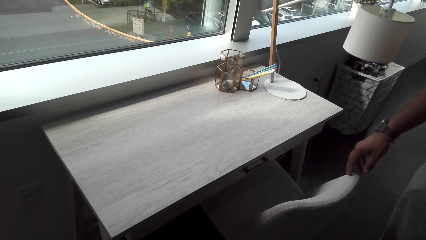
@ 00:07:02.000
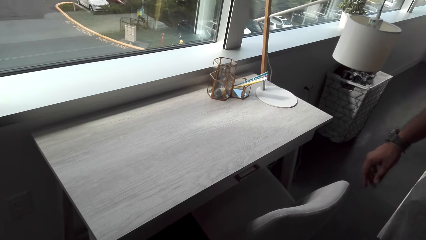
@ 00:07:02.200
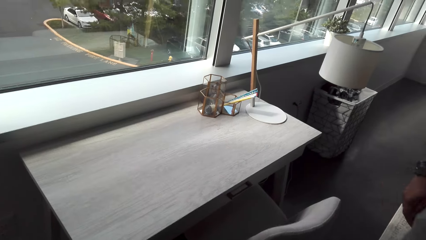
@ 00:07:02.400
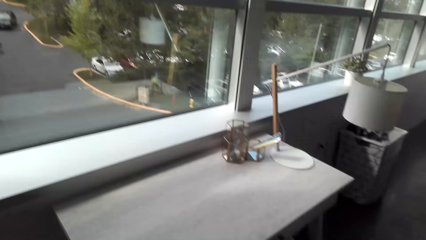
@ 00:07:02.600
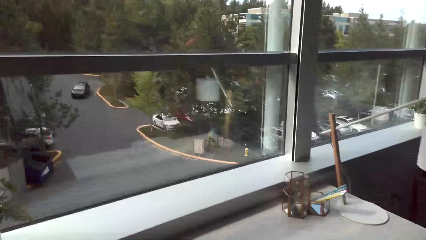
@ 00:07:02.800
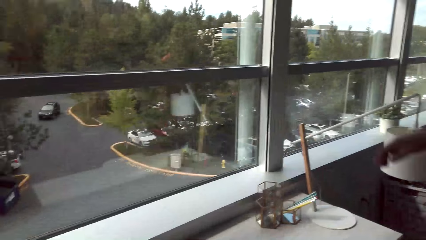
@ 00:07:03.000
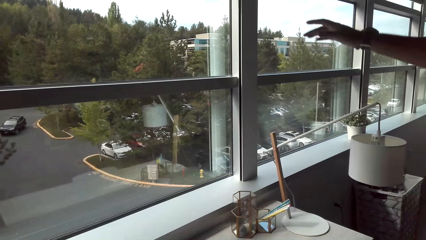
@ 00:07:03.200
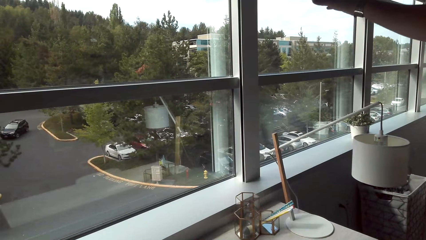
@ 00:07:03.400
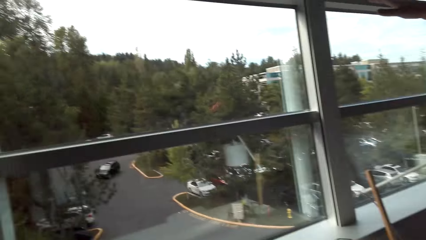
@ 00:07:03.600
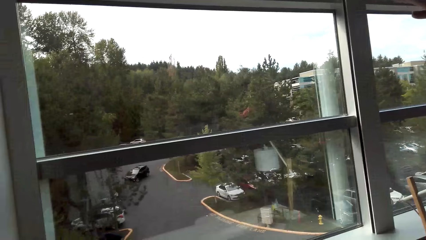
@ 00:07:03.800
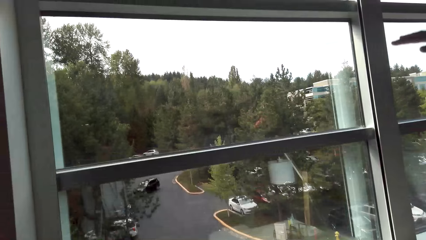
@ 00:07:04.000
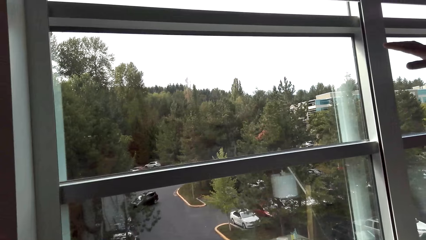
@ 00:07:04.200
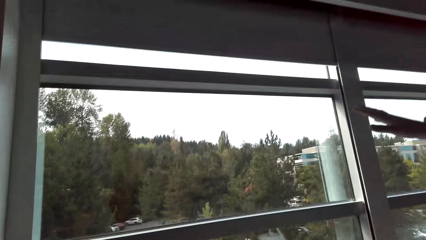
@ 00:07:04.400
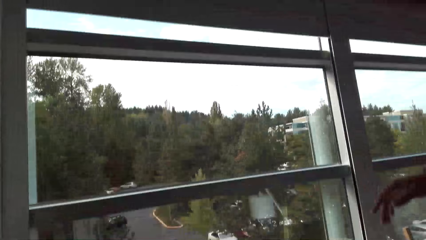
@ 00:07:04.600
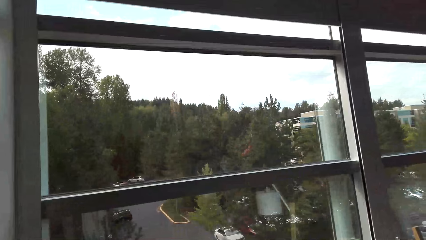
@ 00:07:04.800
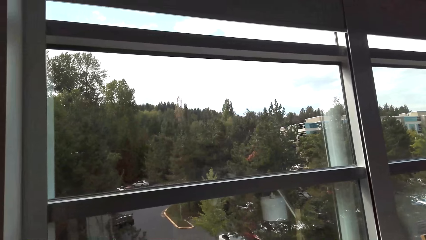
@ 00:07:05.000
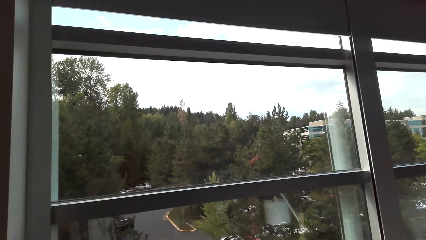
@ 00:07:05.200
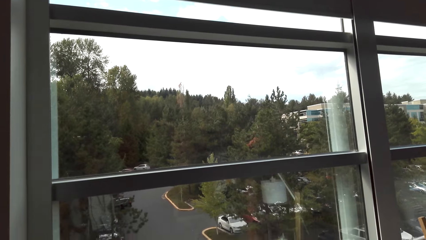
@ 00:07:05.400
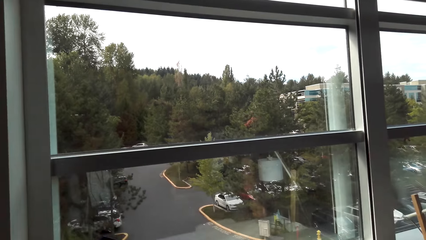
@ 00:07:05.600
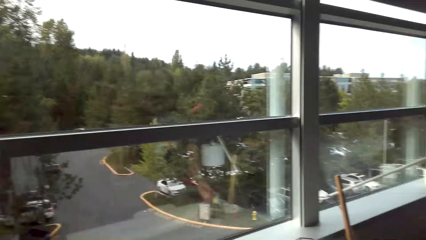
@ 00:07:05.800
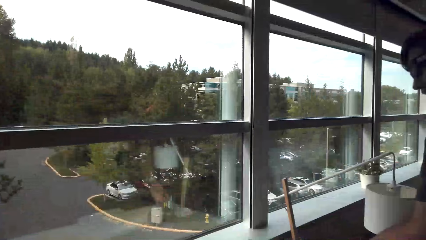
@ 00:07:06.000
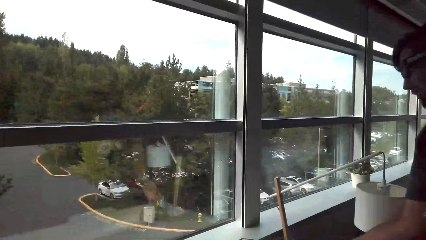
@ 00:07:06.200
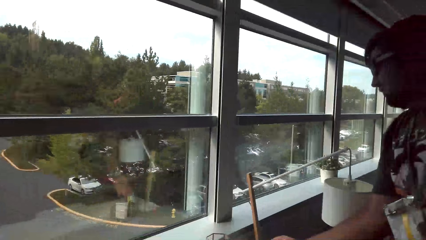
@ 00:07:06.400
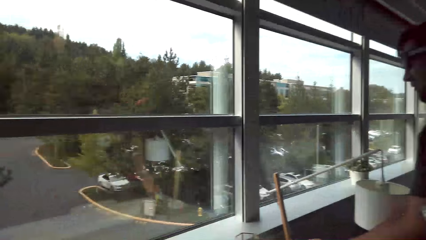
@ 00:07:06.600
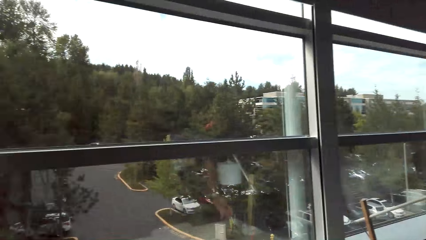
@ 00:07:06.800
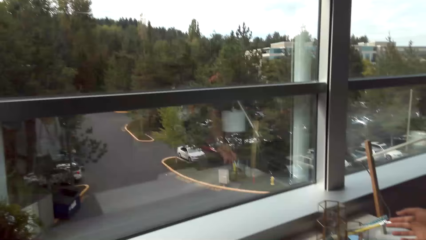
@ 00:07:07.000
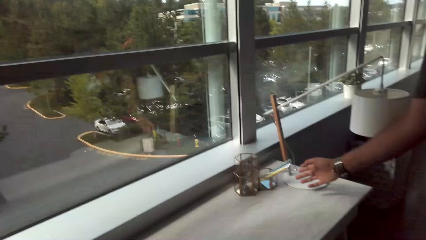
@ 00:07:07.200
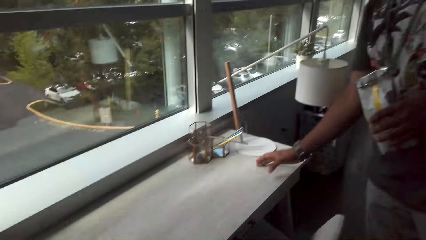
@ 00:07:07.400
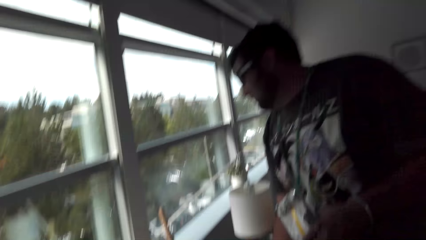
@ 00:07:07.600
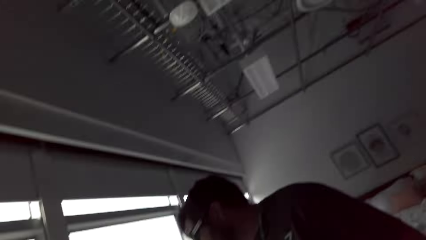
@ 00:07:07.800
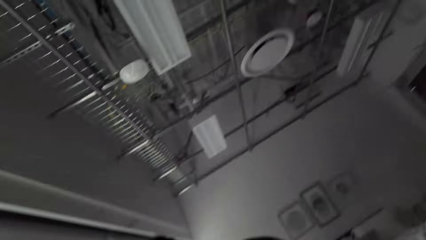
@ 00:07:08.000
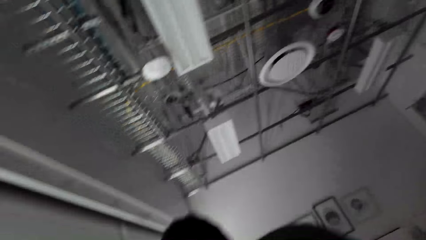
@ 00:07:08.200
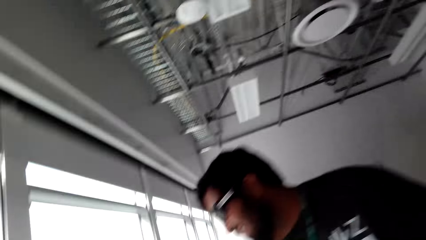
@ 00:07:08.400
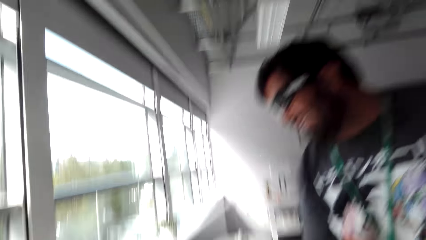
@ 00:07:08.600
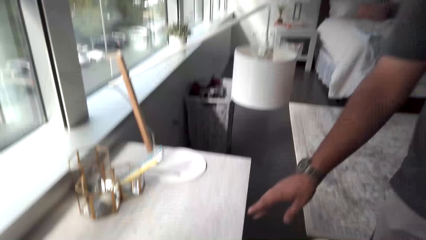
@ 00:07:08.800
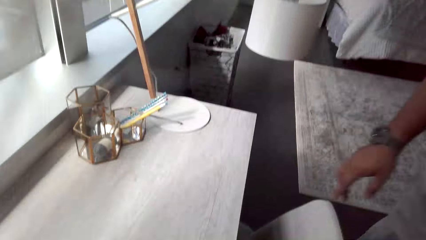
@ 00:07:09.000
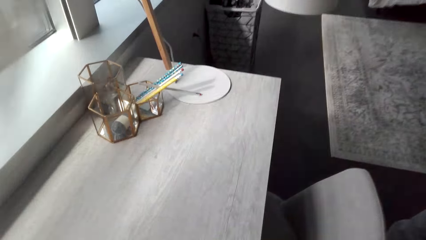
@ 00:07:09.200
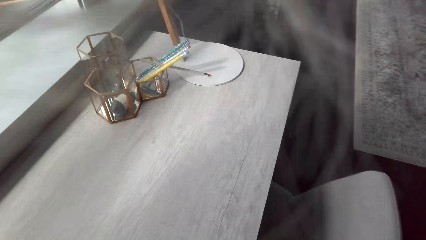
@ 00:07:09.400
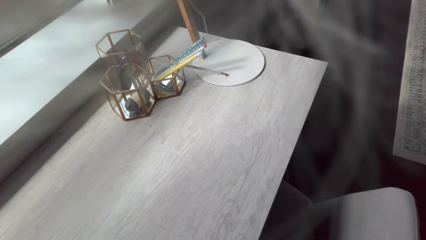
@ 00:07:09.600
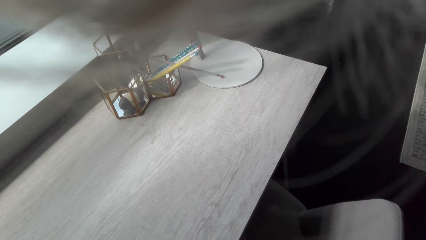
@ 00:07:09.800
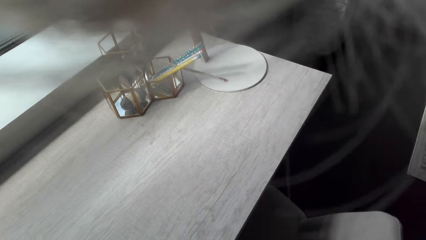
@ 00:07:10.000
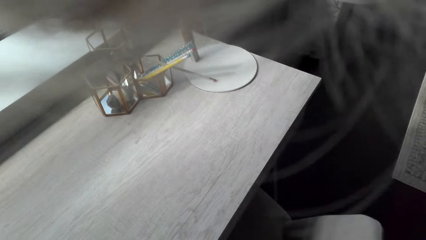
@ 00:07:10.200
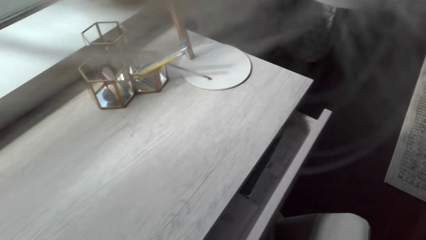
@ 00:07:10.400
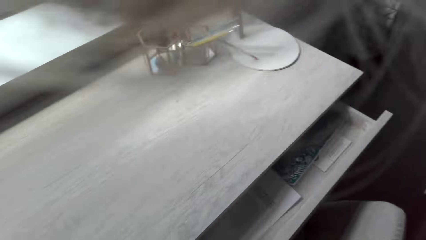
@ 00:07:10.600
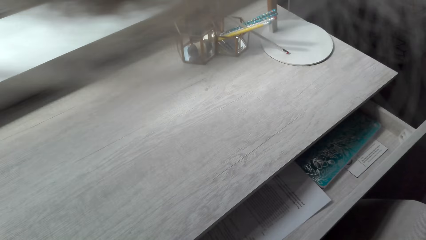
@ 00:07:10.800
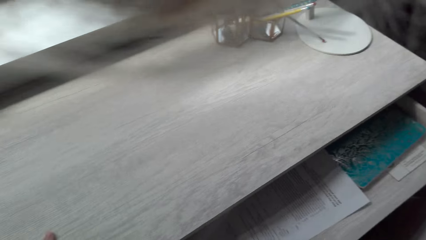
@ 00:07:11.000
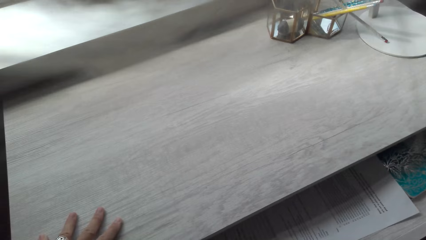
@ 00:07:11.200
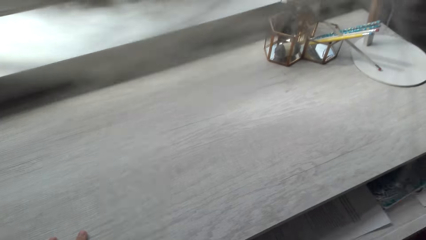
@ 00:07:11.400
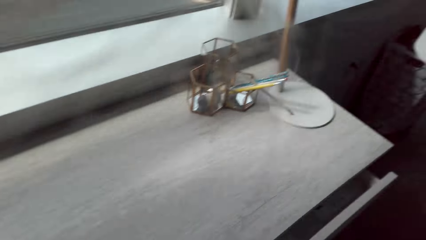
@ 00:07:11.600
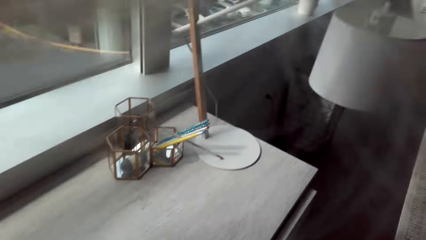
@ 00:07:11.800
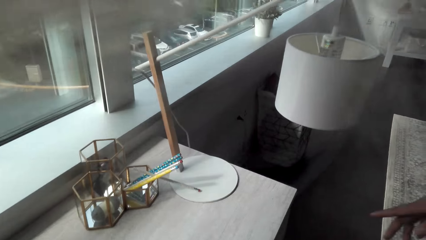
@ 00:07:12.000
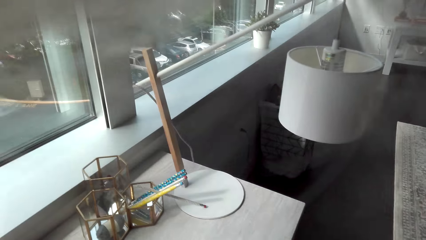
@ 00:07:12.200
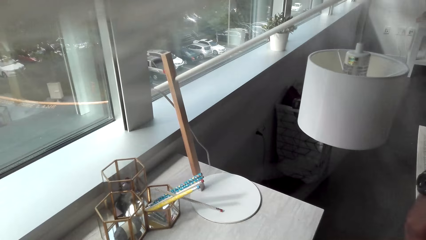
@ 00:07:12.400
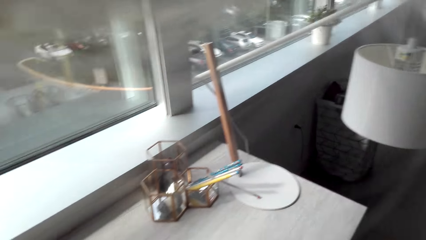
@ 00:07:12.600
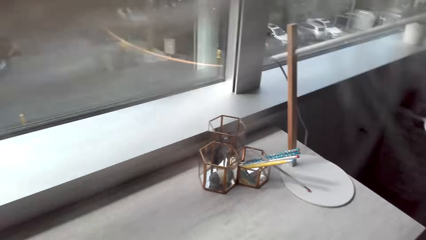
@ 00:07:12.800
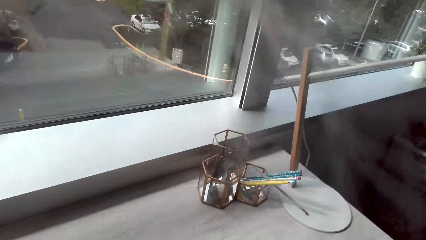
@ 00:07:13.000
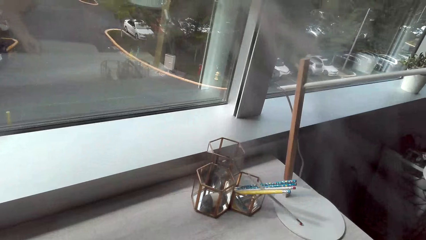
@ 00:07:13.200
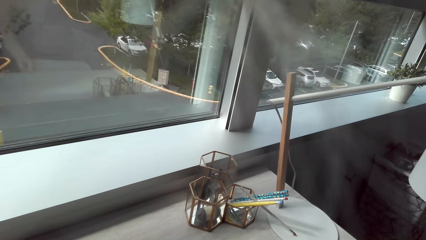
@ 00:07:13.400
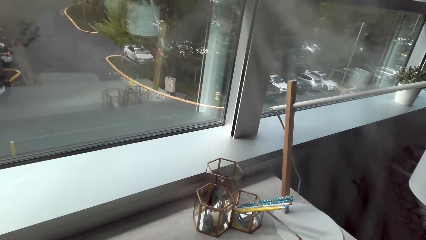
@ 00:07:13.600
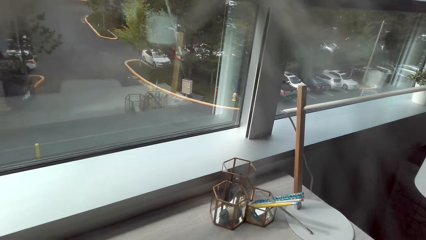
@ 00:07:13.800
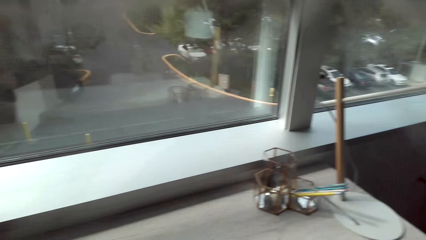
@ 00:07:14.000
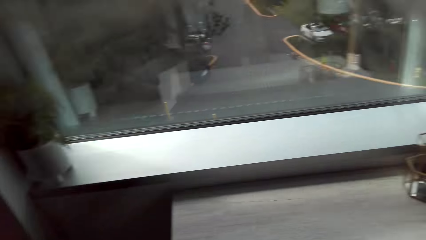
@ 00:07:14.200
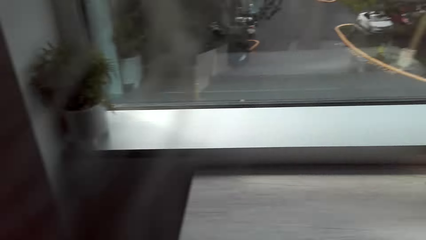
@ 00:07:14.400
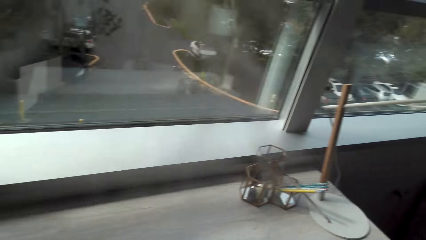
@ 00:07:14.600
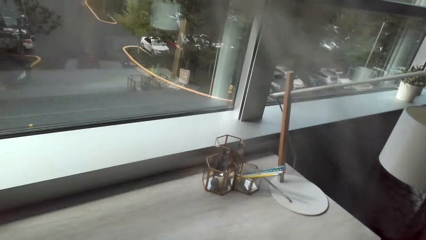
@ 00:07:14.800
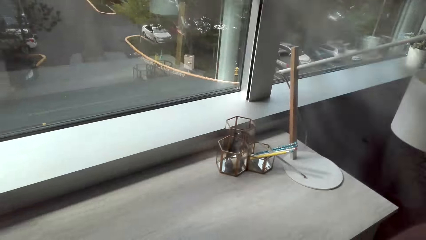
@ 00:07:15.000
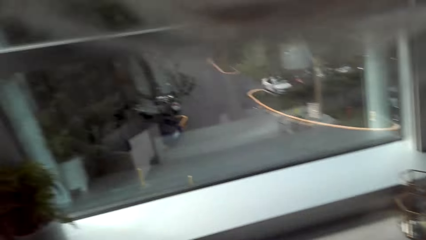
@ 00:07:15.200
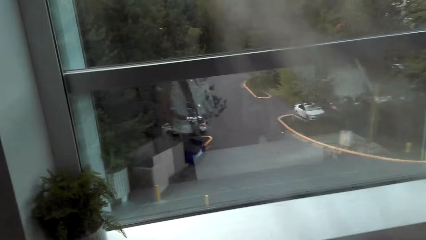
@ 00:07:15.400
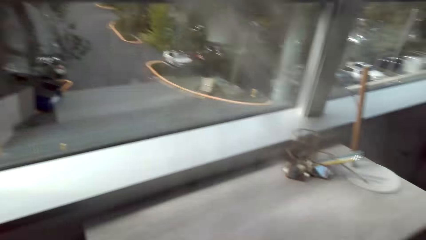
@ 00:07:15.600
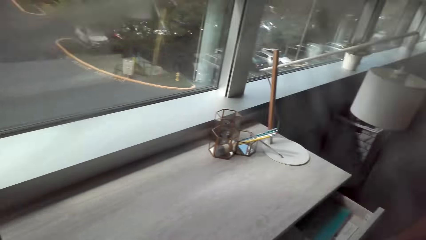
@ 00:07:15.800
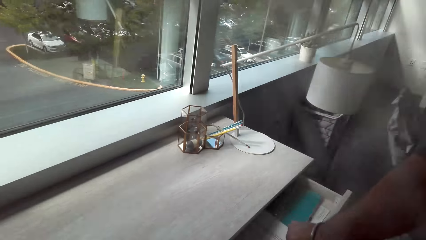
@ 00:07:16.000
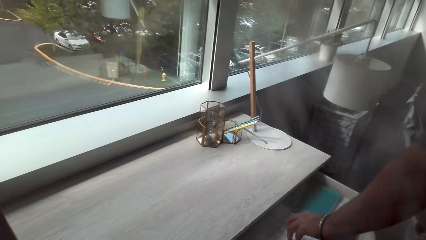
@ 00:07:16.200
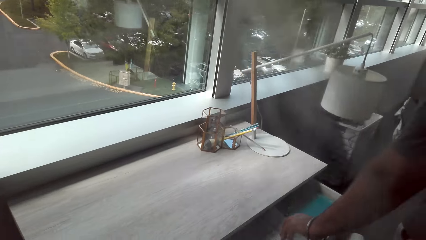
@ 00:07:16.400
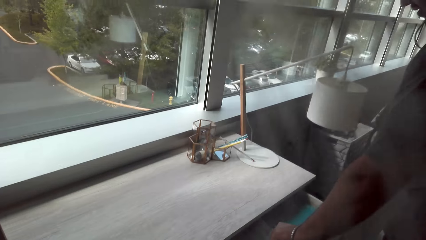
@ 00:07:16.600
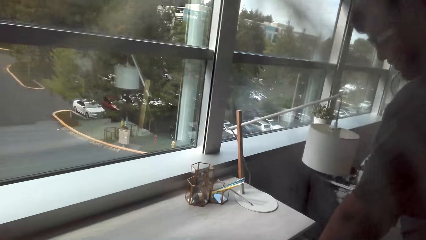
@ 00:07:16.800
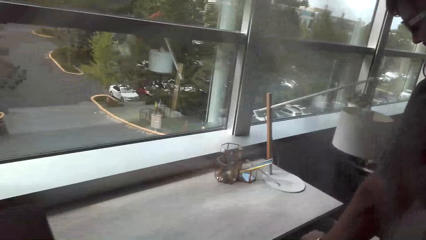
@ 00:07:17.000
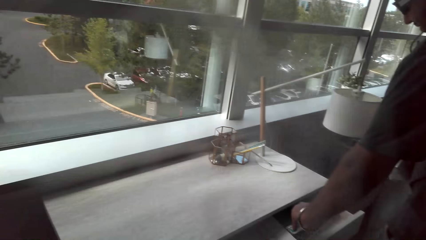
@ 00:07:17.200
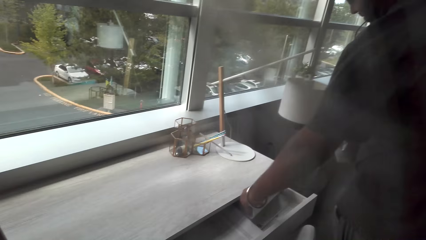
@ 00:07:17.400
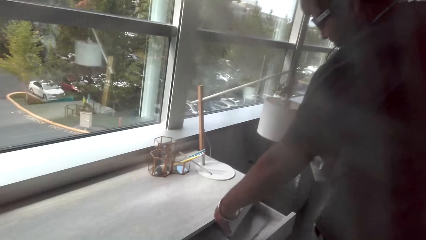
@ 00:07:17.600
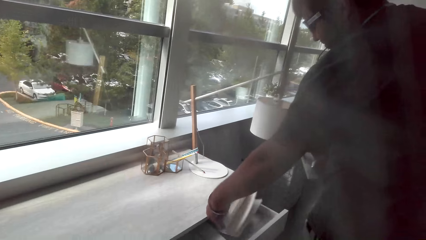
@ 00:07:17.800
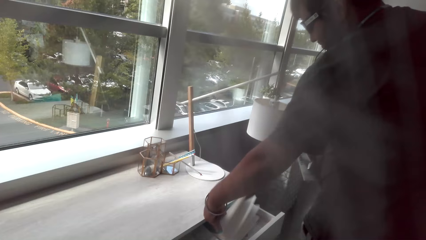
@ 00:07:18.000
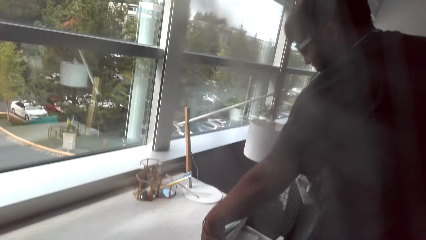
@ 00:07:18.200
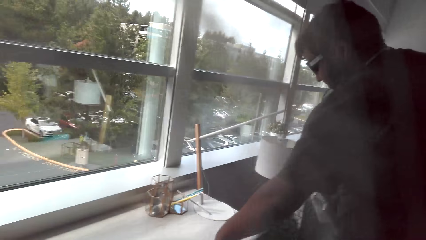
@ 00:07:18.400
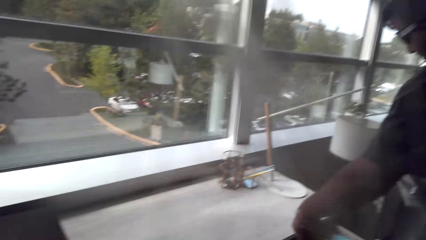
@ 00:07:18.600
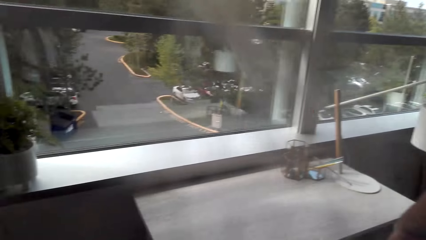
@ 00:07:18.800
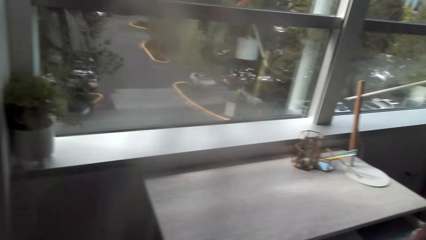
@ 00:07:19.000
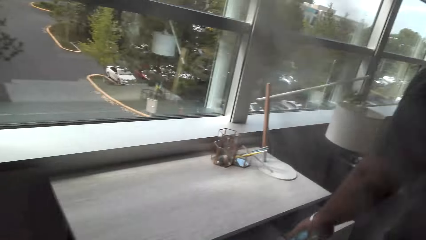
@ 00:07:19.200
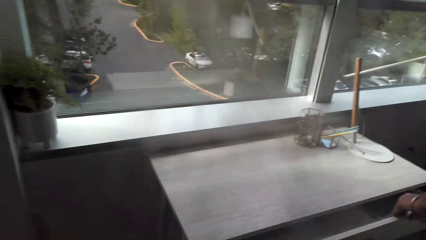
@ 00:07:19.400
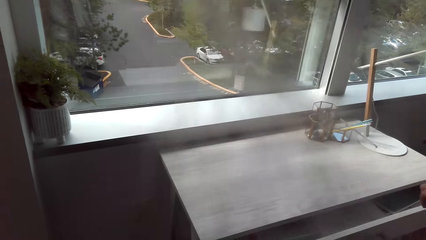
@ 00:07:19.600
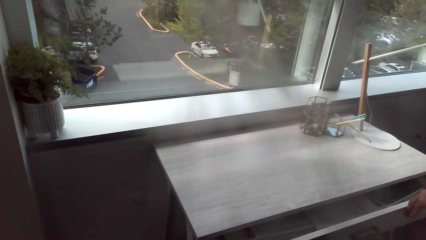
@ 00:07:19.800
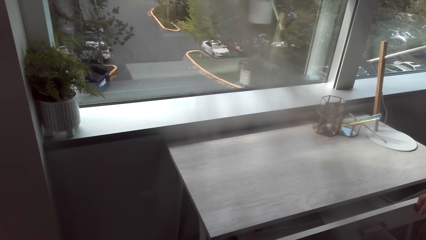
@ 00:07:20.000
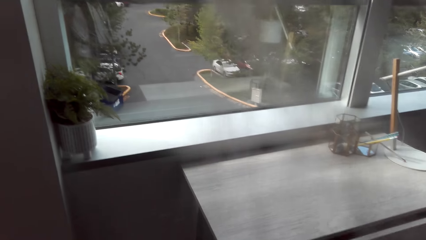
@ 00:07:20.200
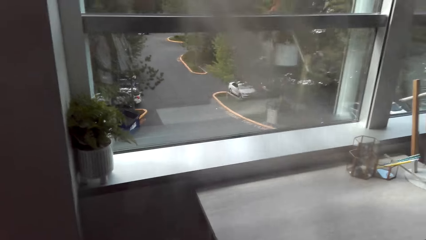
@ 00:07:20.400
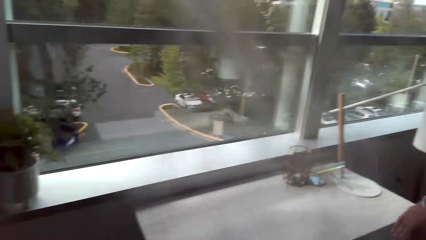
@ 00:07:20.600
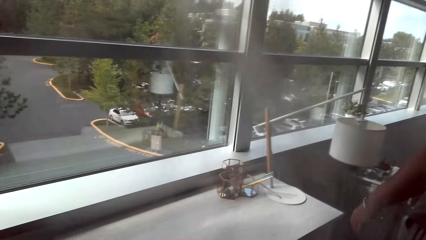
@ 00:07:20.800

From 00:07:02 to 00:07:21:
A man moves his hands. The camera wearer looks around. They open the drawer. They look around. The man moves a book. The man grabs the papers.
